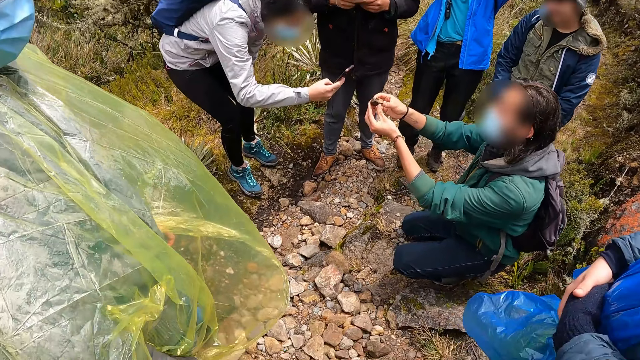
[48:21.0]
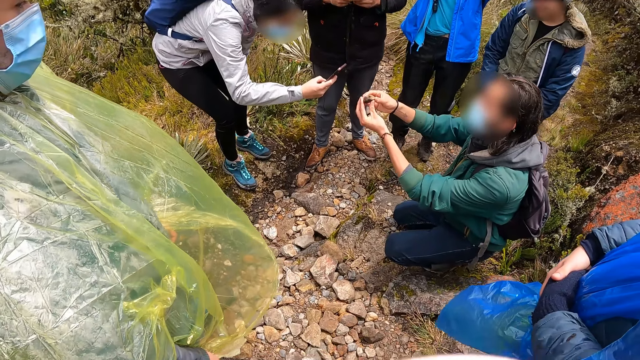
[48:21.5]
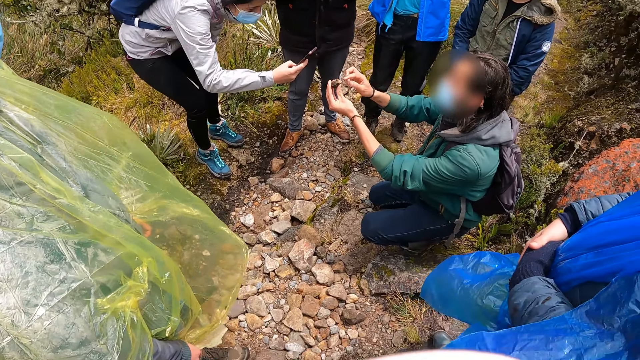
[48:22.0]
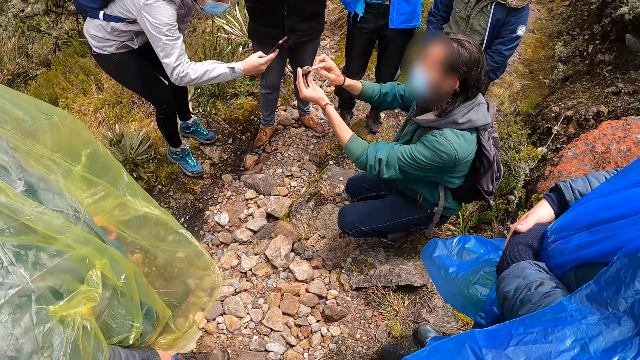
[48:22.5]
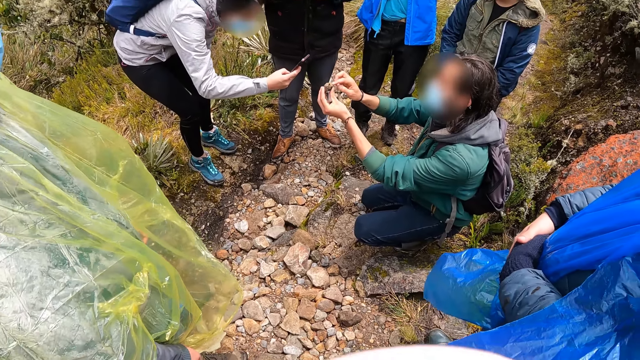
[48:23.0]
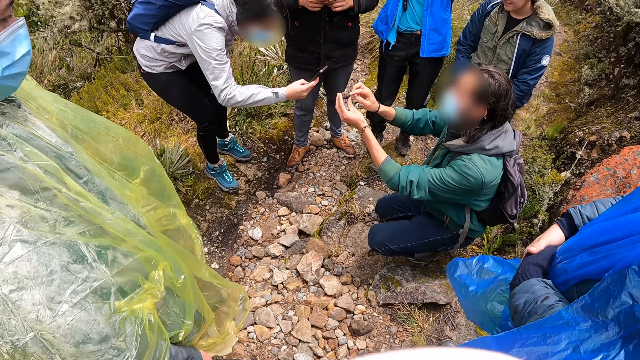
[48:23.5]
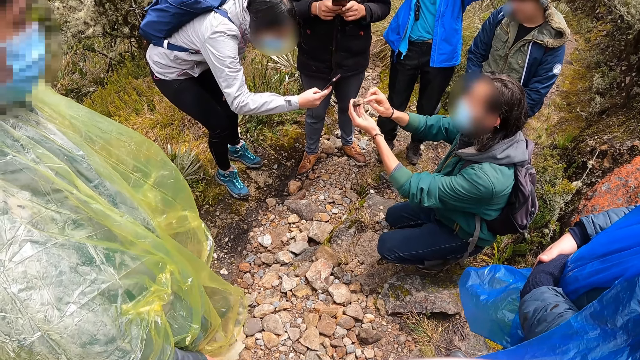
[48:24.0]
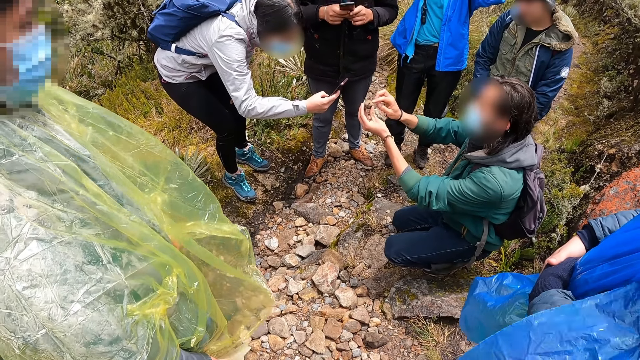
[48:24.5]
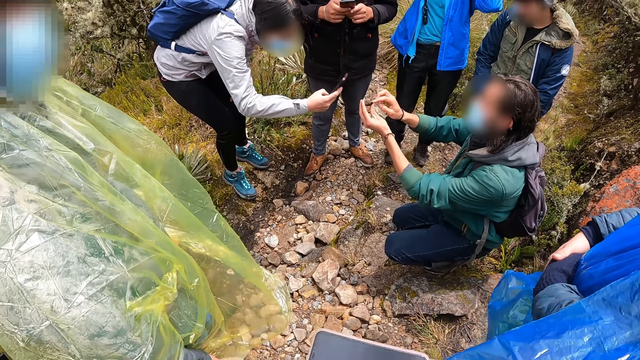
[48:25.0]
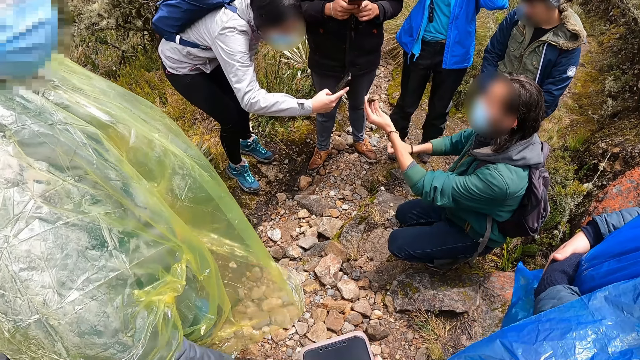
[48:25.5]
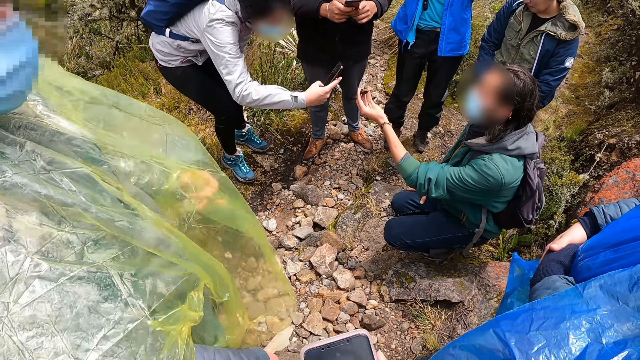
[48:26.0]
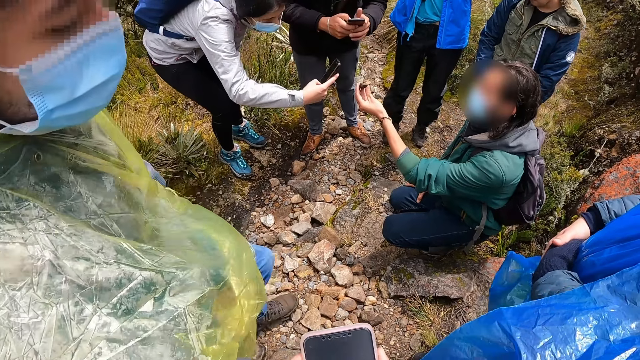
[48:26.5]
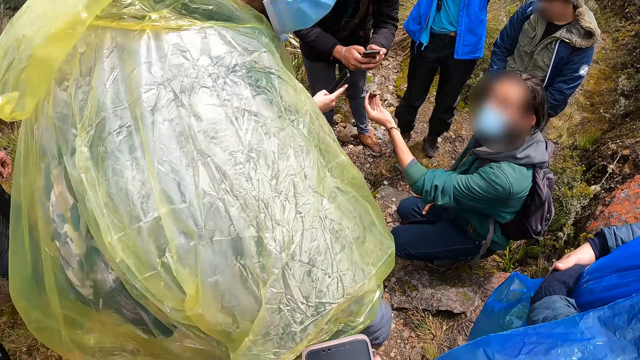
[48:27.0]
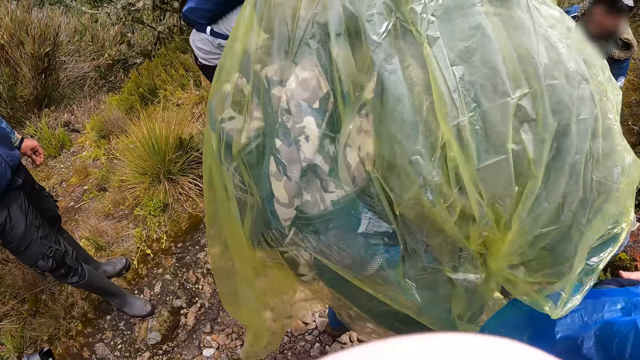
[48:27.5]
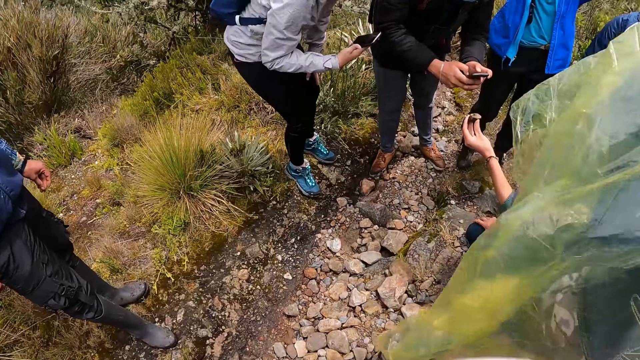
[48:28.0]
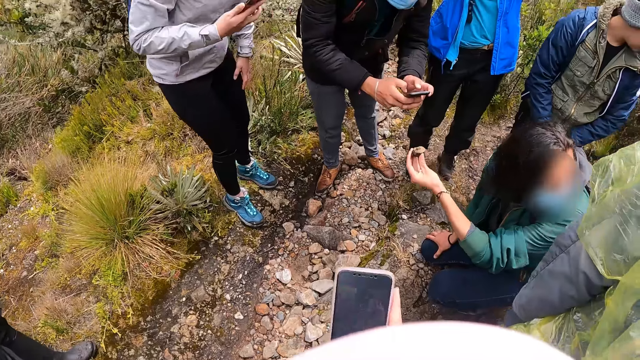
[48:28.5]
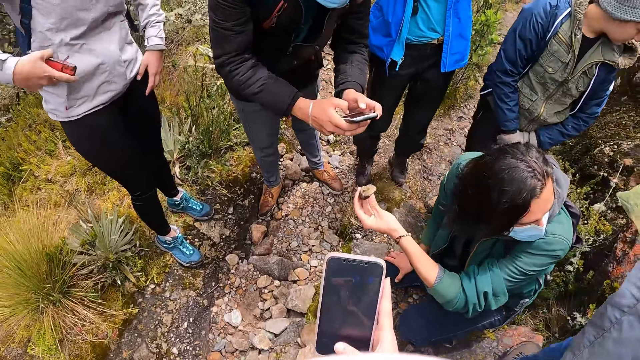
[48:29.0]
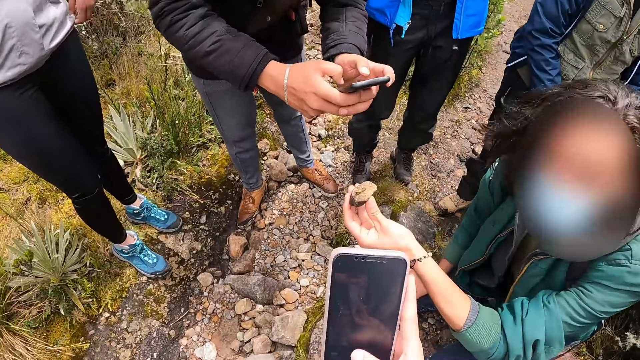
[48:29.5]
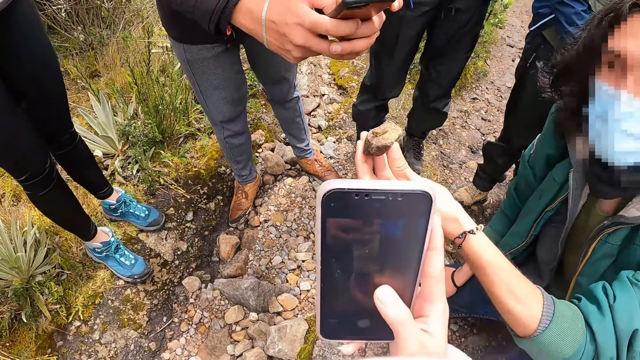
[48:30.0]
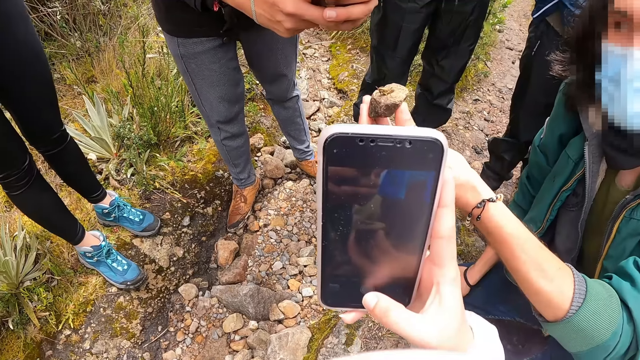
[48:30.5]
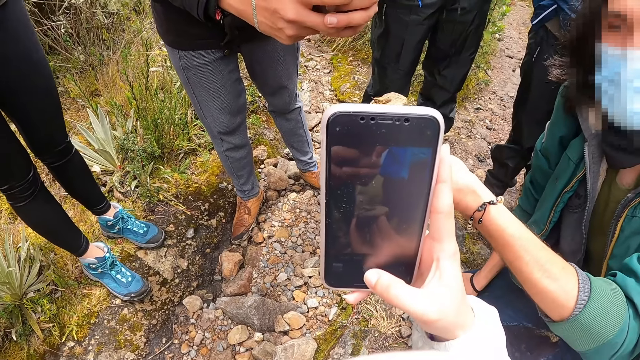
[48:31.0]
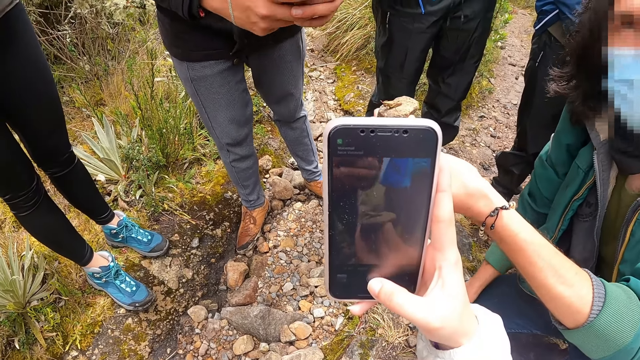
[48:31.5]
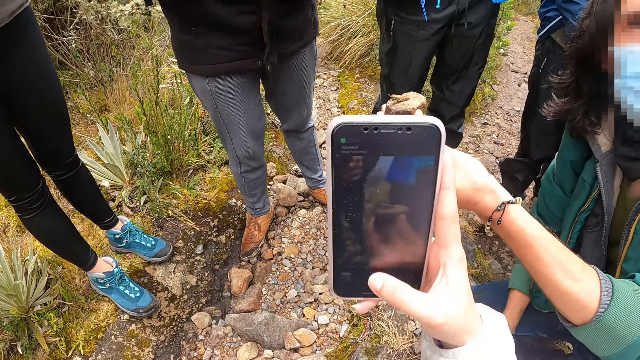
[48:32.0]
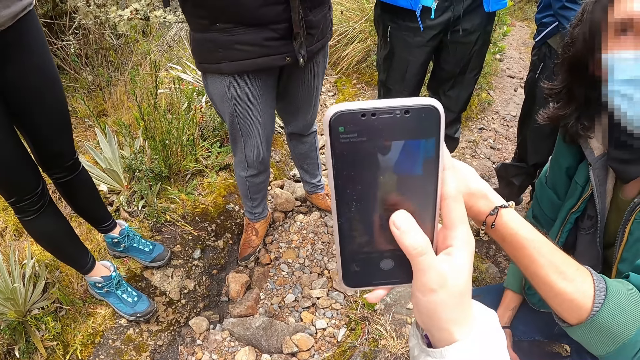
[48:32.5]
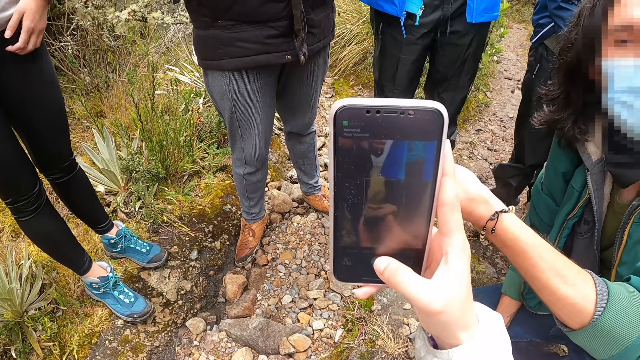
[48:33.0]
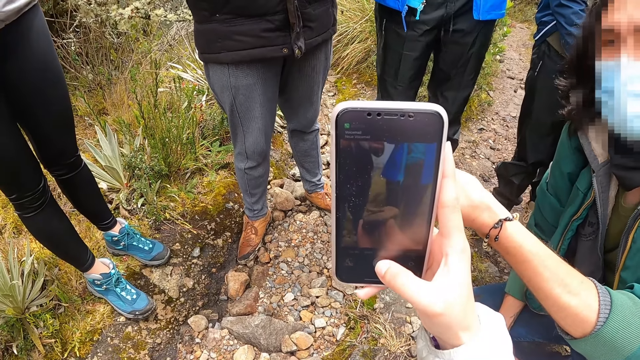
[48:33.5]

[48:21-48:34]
The man operates the phone with his hands. He takes a picture of the soil with the phone in his hands. The camera wearer takes a picture of the soil with a phone in her right hand. She operates the phone.

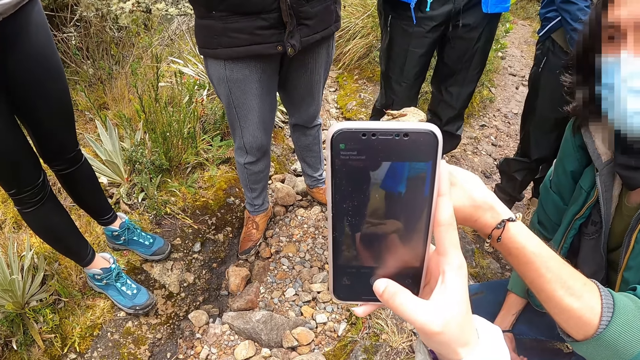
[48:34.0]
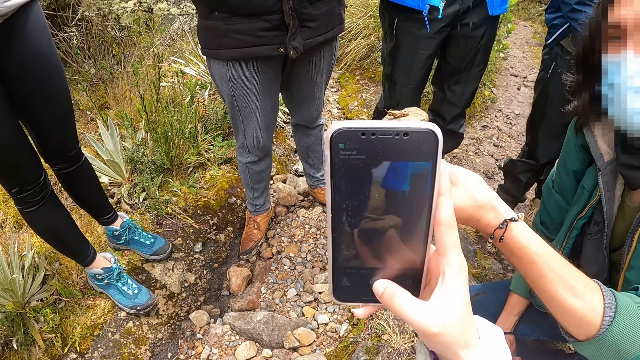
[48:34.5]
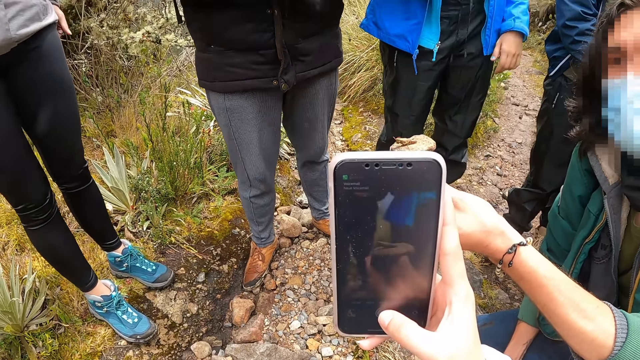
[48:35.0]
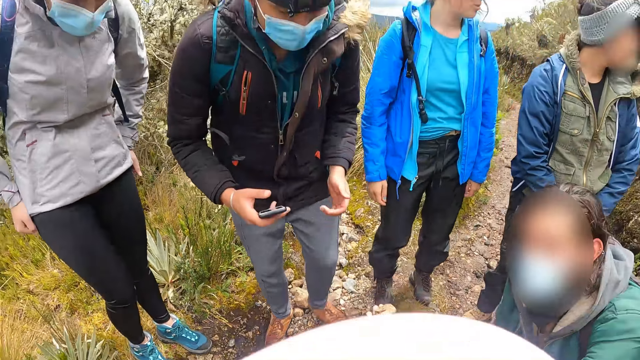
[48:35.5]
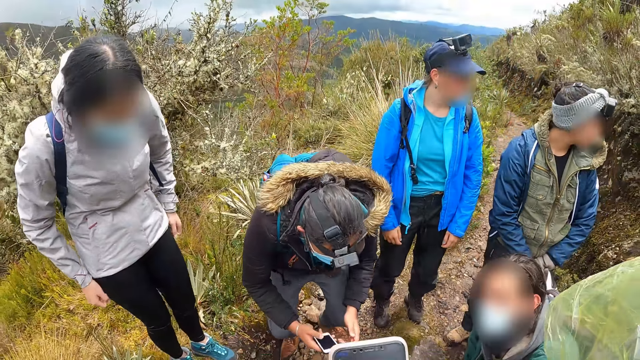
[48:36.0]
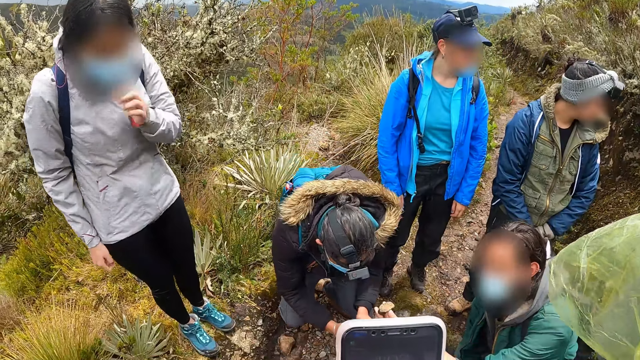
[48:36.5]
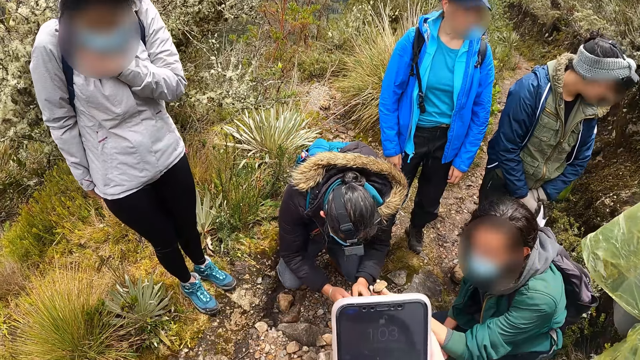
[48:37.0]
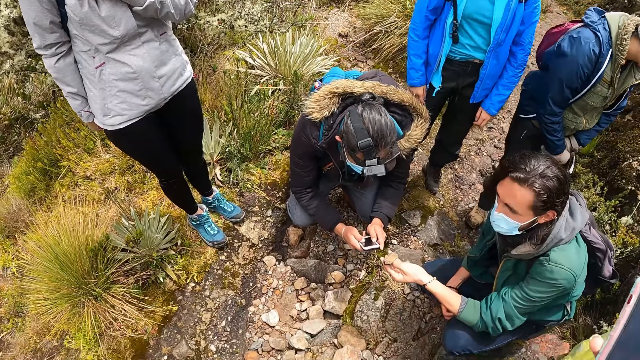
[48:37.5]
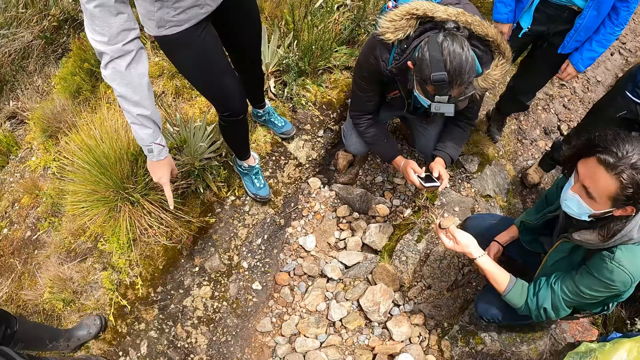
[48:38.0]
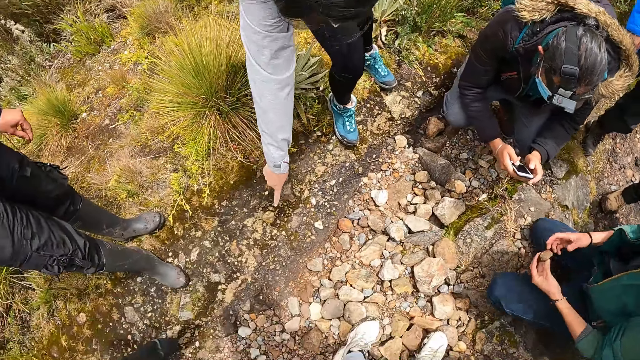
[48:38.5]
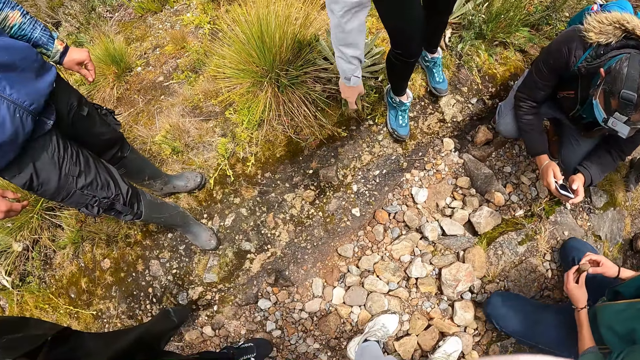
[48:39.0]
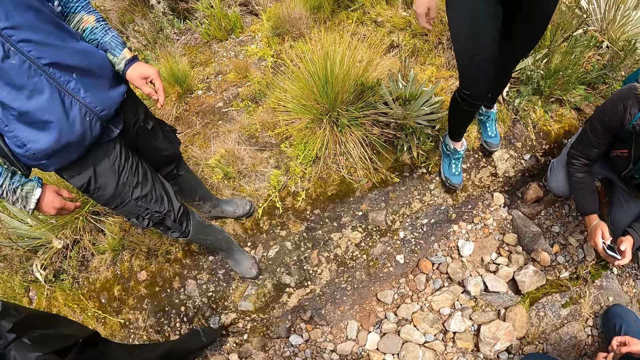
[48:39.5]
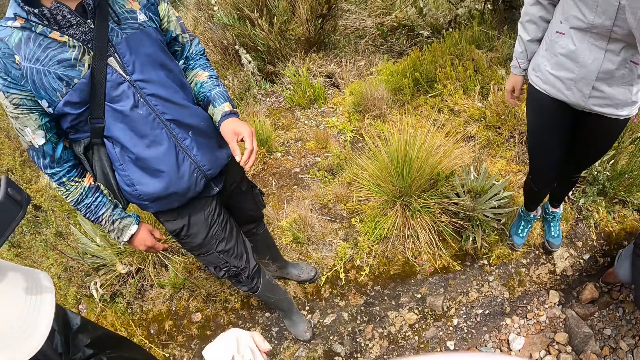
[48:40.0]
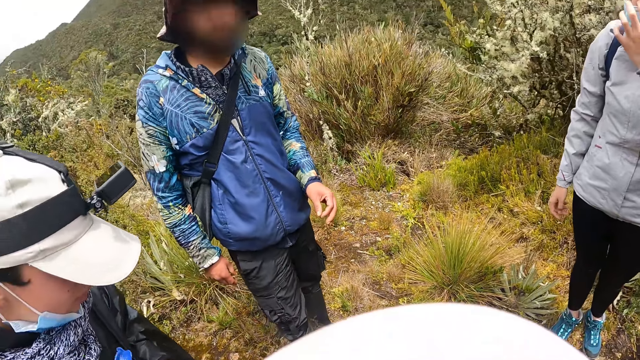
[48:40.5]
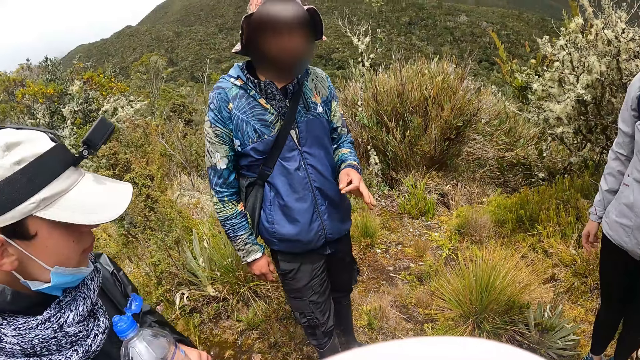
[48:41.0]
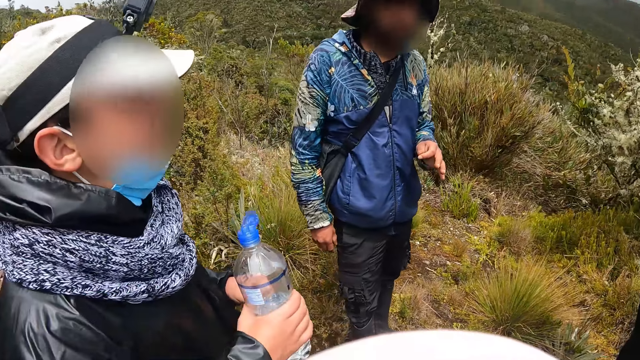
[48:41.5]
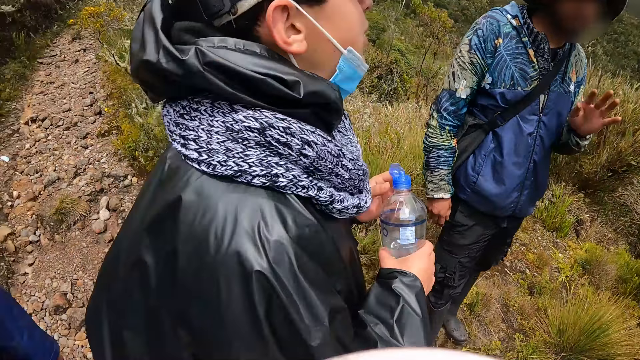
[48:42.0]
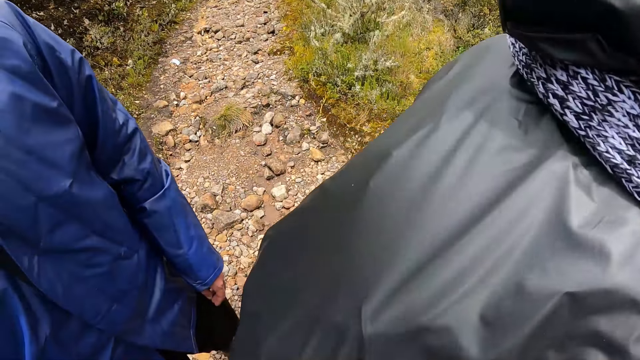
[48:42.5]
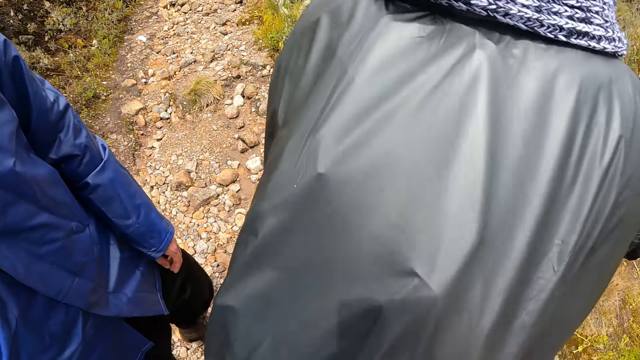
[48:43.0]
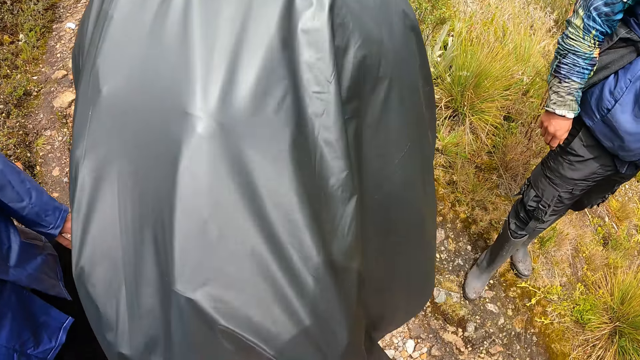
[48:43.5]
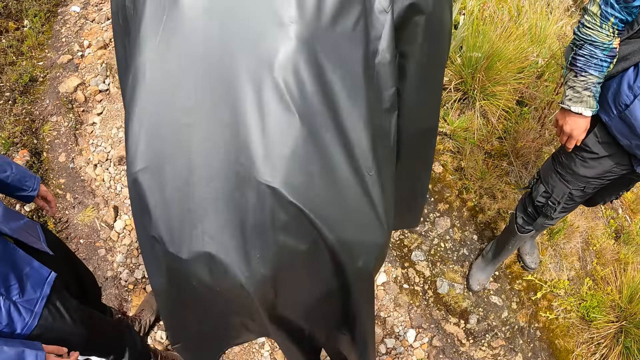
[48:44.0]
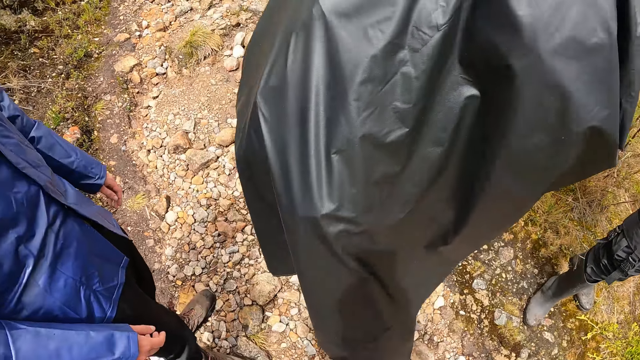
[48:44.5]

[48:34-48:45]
The woman points her right hand to the ground. The camera wearer looks around.
